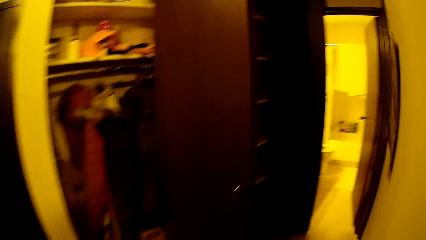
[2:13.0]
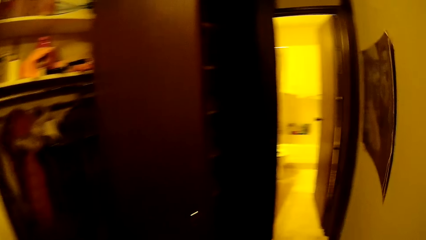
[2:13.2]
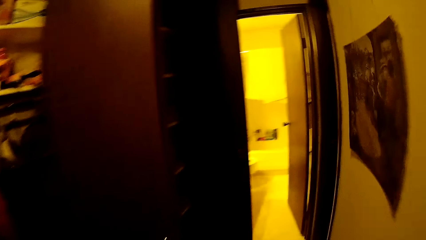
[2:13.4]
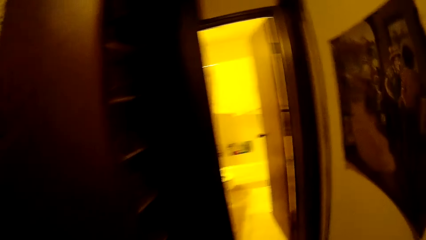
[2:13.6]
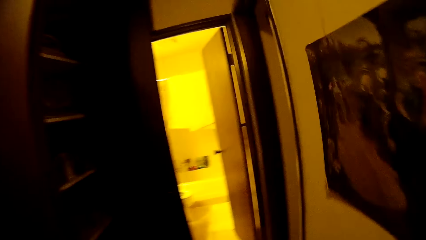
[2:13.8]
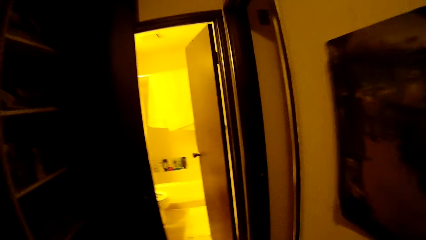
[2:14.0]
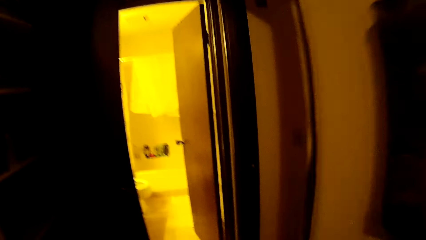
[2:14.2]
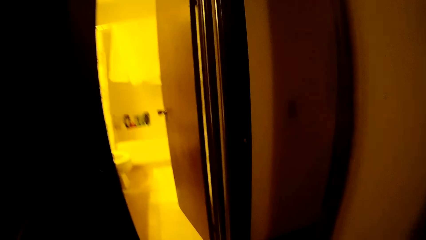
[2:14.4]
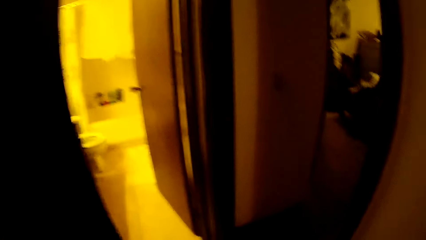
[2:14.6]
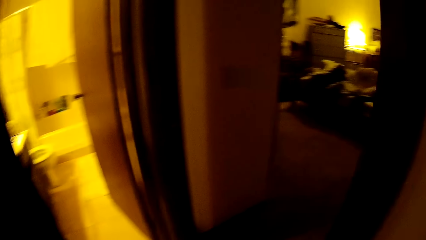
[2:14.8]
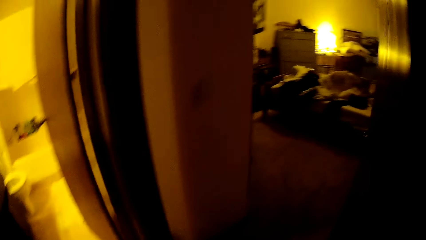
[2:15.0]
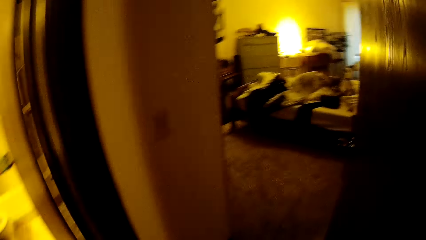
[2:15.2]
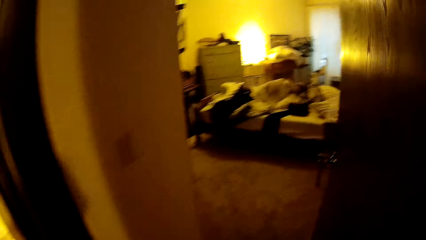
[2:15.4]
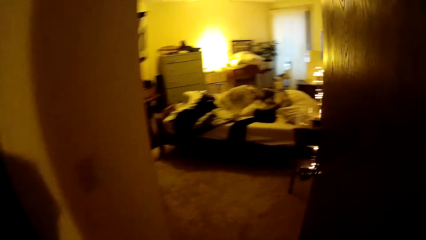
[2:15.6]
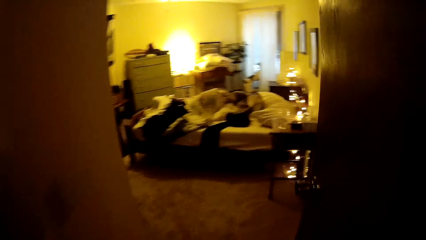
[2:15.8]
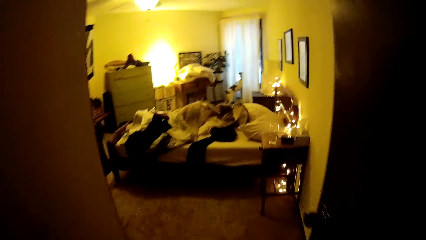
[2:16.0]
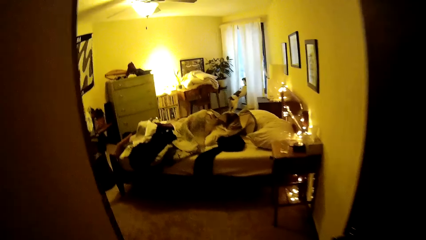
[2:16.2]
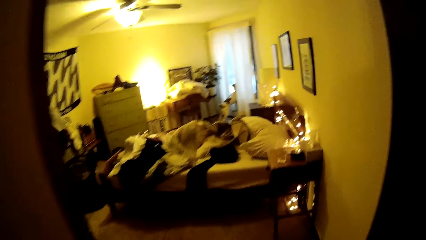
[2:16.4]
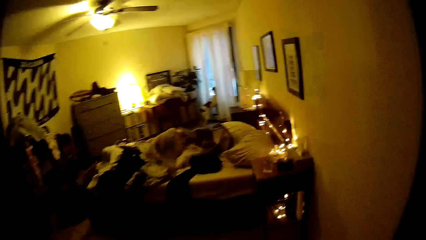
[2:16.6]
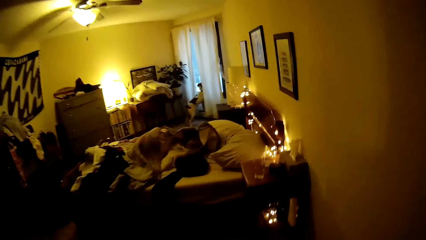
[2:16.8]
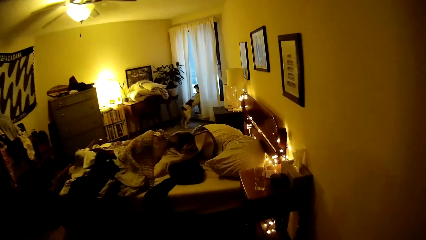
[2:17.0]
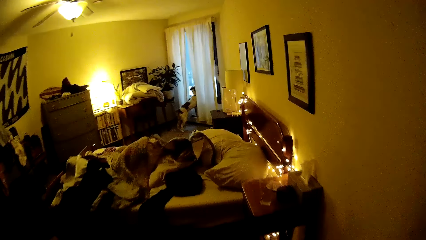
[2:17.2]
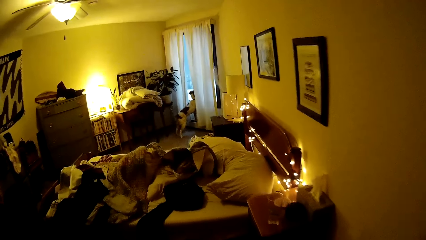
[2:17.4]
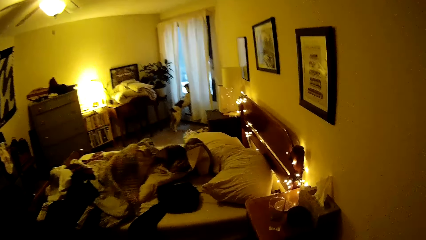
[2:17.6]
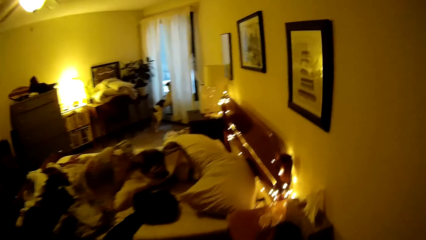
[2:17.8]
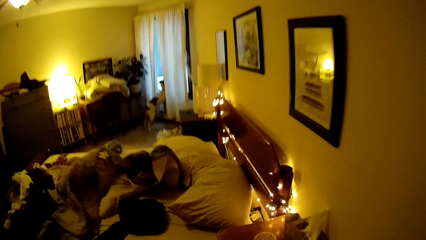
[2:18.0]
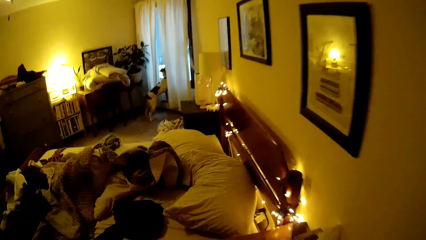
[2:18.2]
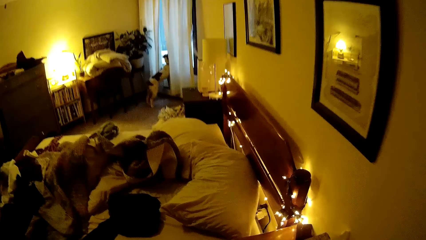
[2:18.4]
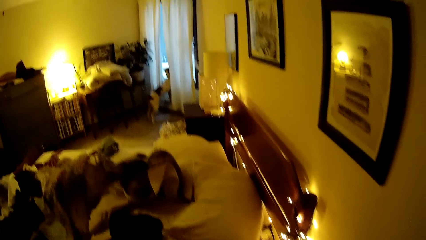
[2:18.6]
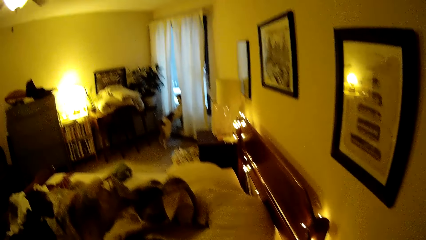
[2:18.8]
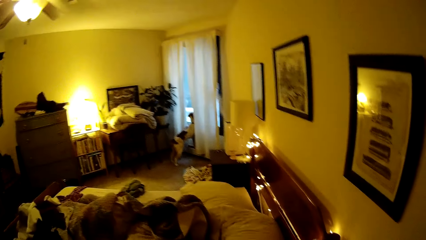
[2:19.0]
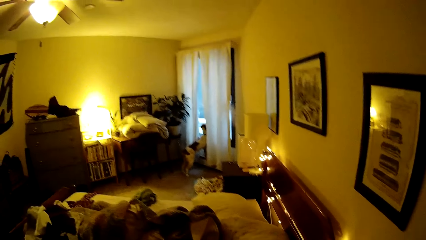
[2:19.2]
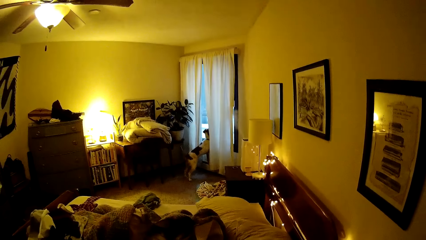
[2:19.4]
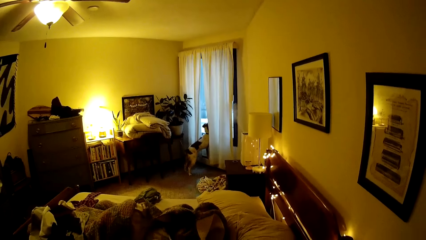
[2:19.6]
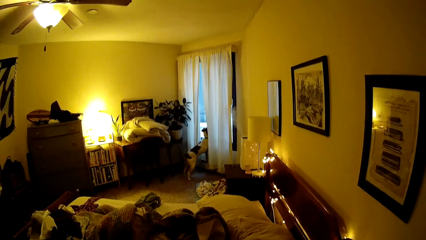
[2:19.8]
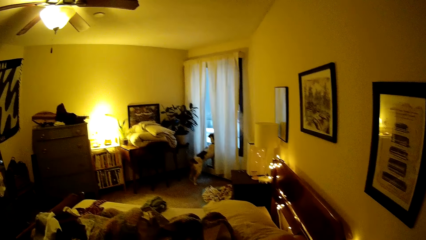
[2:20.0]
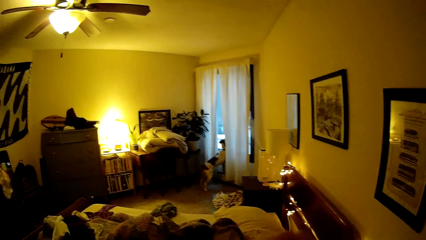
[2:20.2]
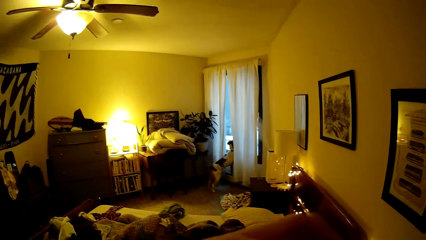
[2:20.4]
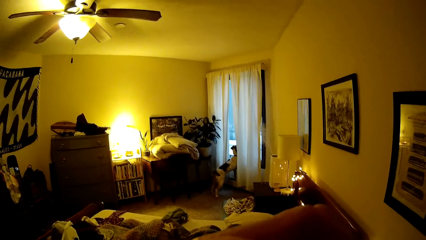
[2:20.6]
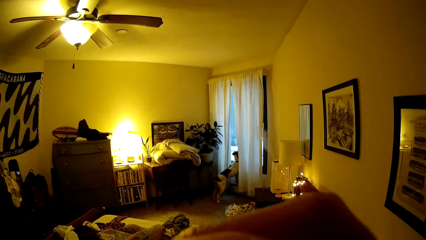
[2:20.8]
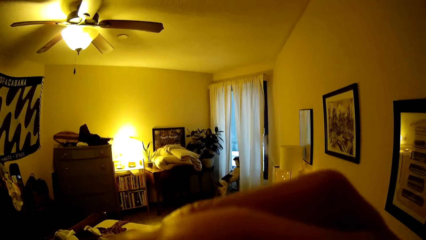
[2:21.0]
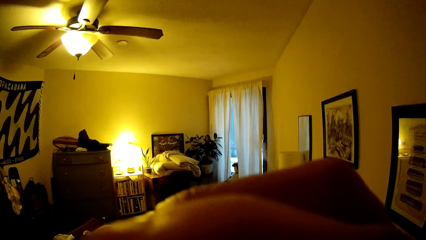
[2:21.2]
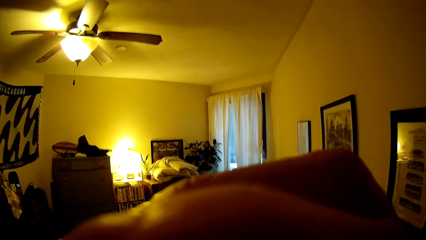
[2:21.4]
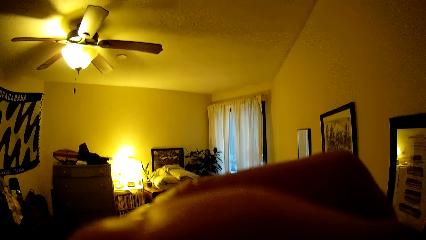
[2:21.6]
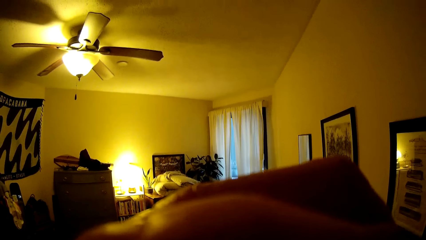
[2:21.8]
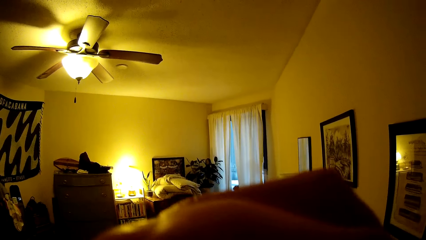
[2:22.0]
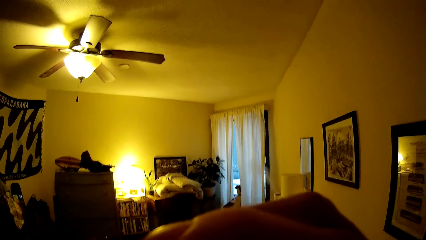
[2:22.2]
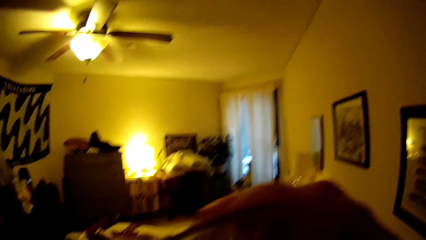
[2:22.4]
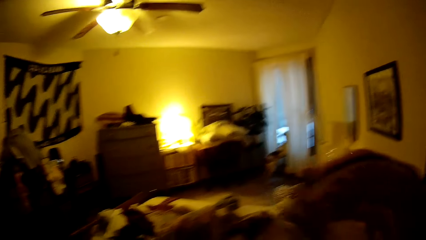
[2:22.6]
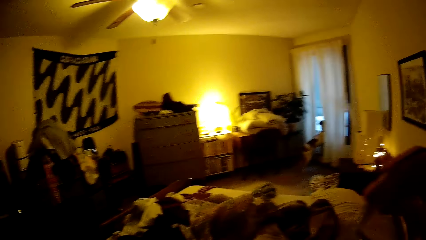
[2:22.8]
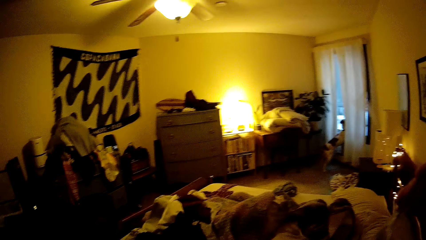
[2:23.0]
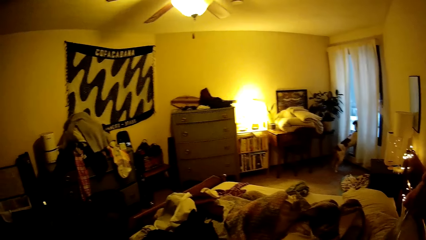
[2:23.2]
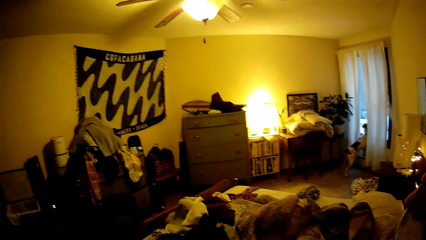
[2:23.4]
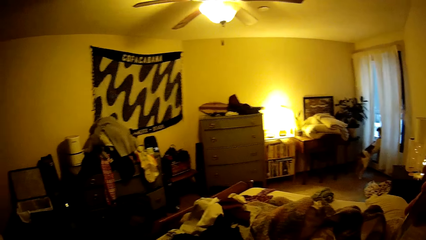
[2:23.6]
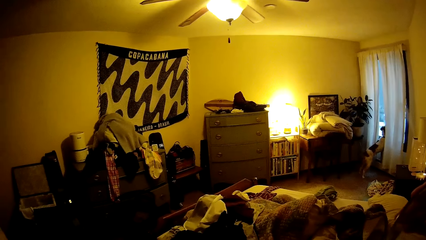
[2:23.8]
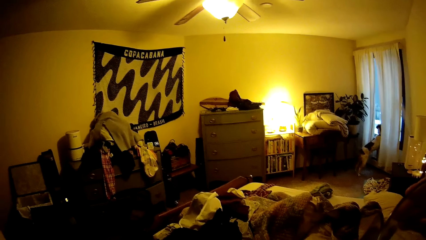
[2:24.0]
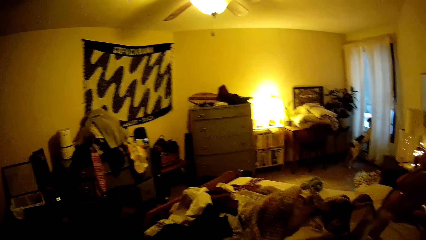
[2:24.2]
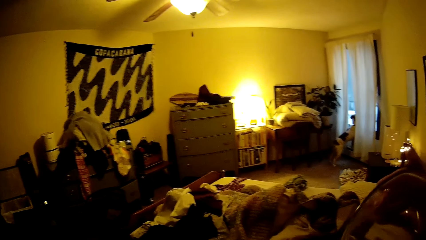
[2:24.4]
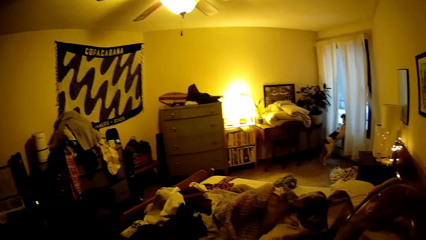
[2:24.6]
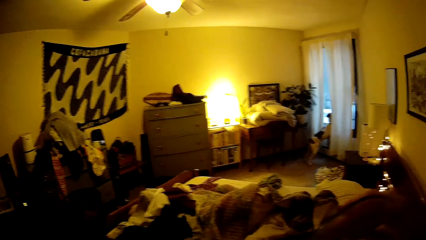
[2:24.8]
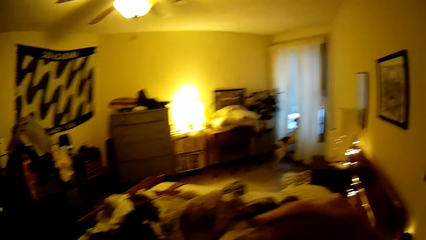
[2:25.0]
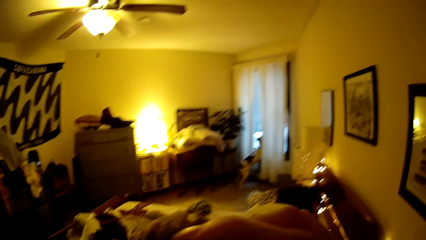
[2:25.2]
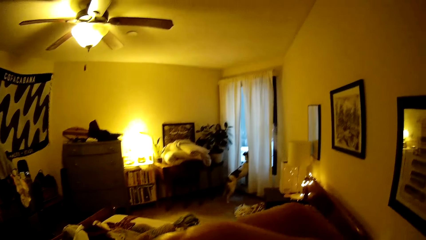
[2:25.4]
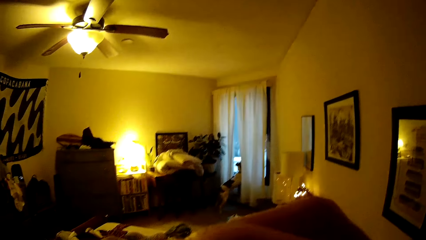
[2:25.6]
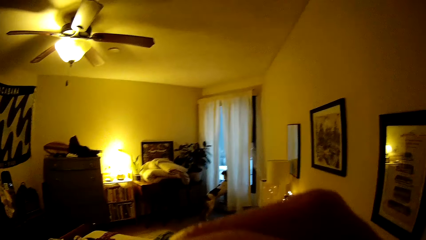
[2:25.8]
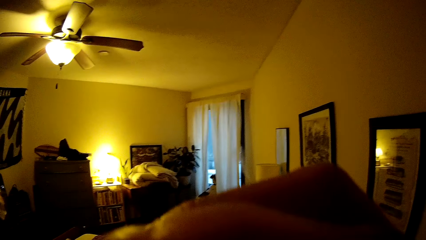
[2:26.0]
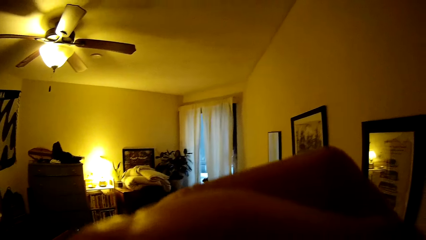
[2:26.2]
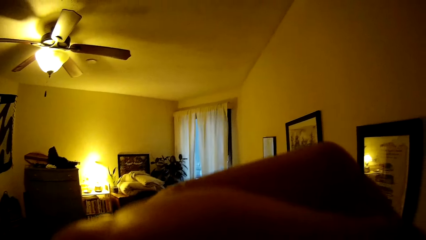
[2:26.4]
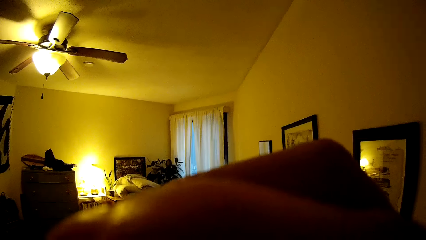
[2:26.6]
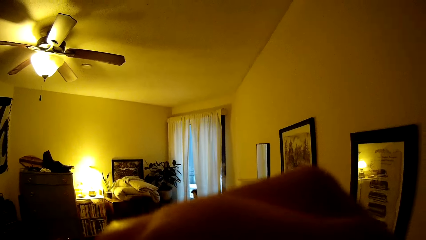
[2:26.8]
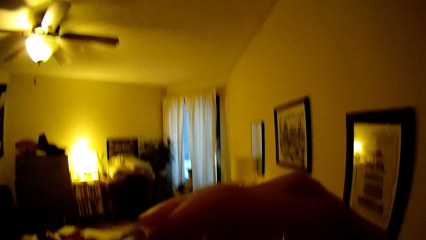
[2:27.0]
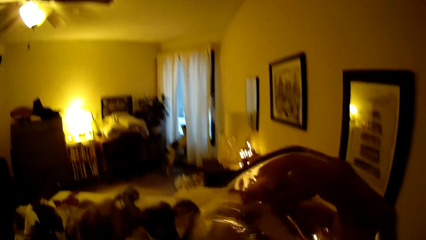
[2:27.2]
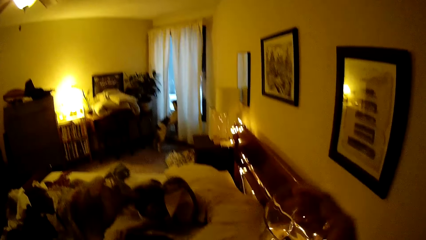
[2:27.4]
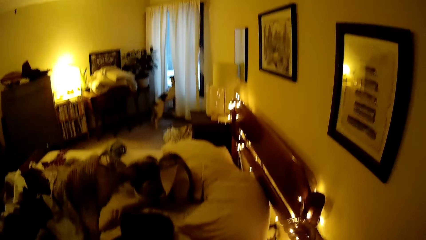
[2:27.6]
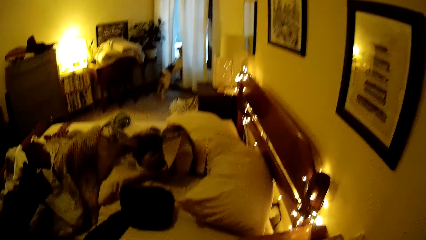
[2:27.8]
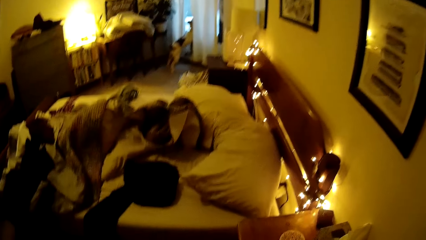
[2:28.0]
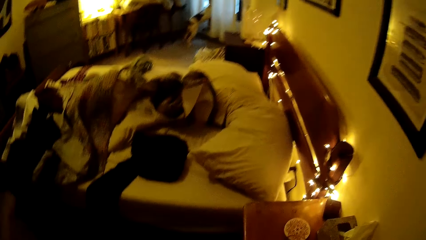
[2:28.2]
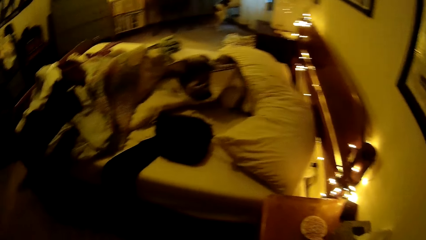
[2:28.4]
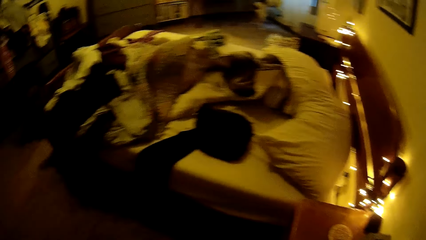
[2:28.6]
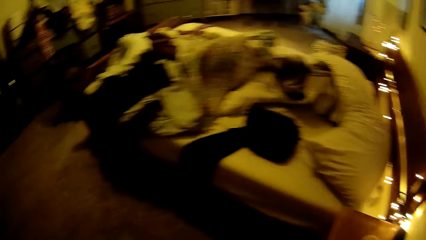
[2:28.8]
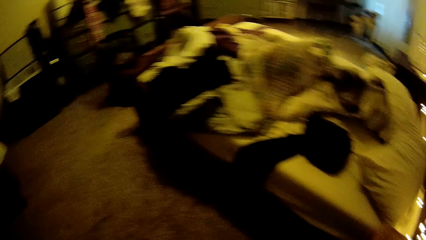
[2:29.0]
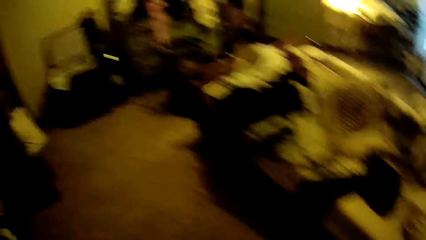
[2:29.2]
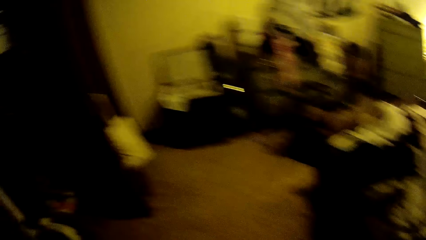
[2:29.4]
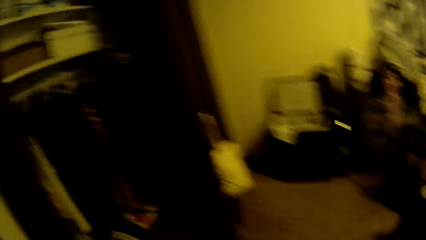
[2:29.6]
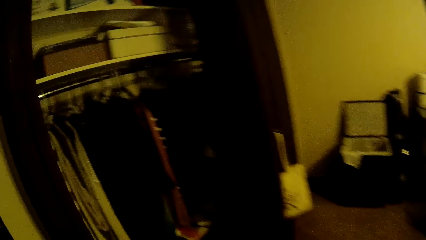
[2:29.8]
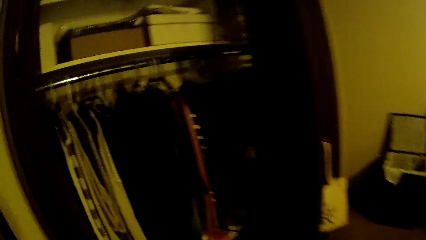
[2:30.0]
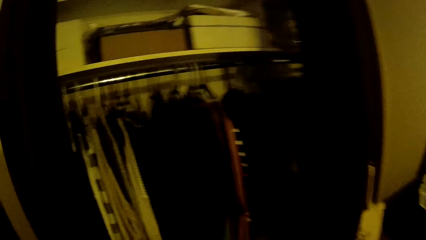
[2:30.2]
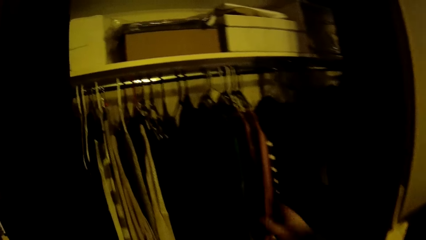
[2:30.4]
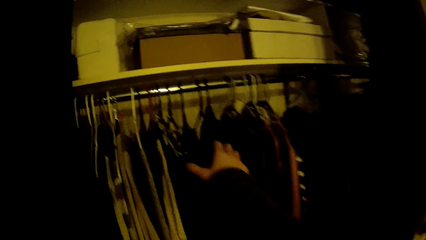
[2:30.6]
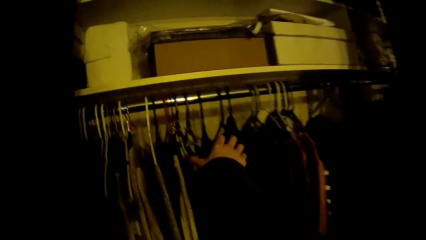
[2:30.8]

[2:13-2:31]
The camera wearer moves from the kitchen into the bedroom. They look around the house. They drink from a glass cup. They look around the house. They drink from the glass cup. They move the glass. They walk around the house.
